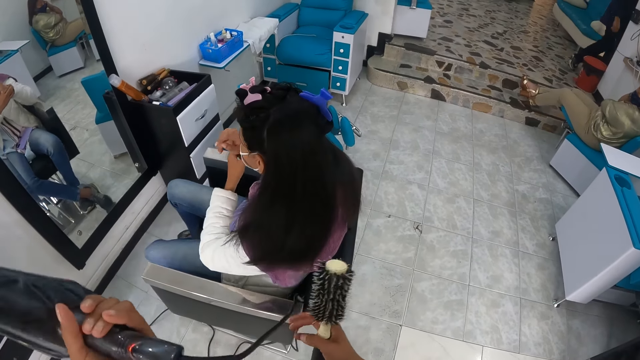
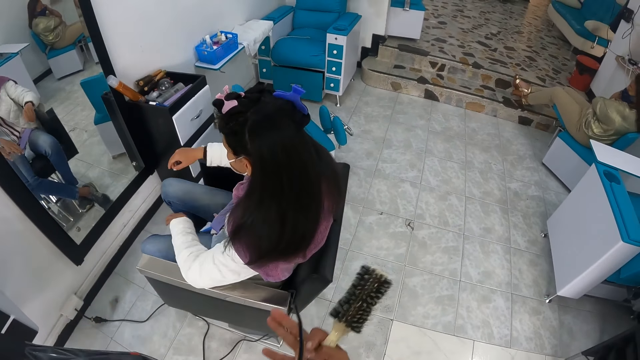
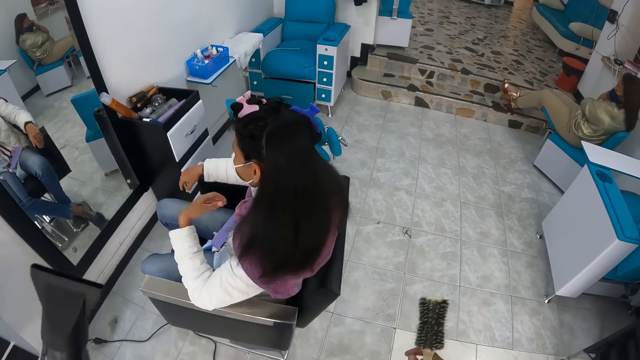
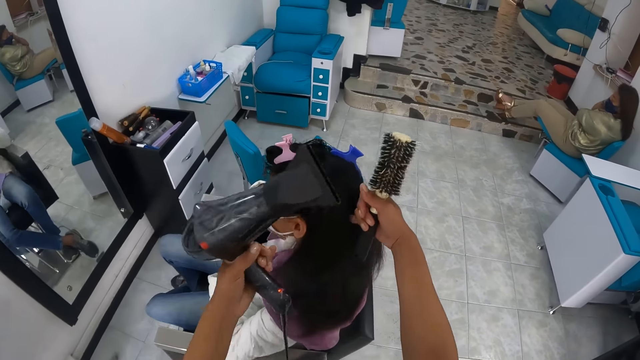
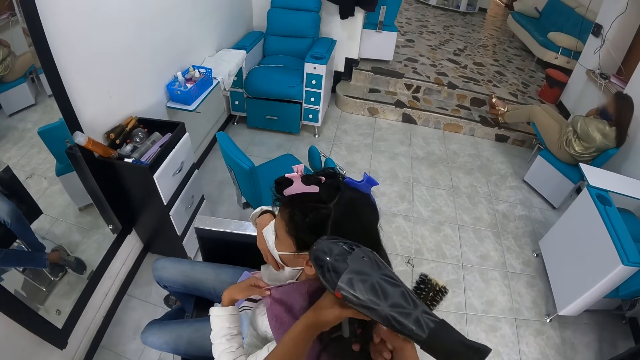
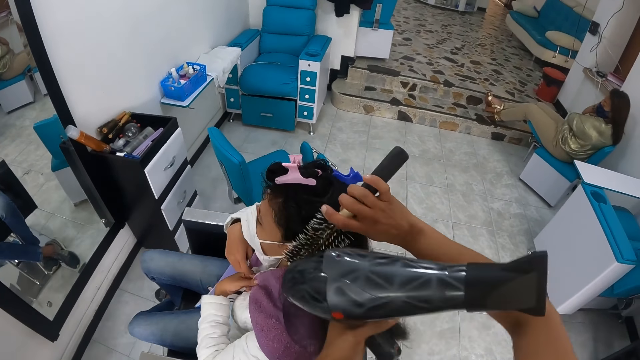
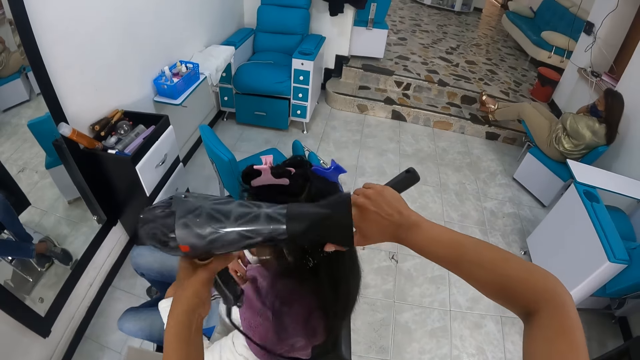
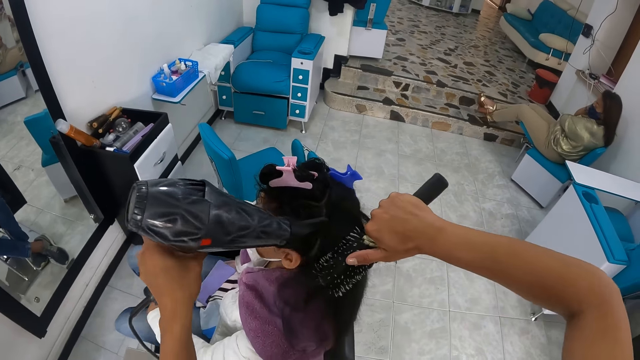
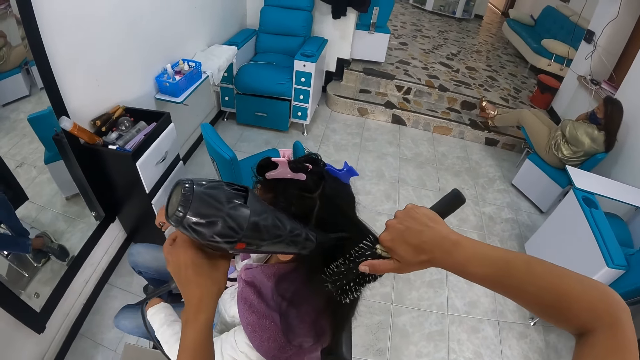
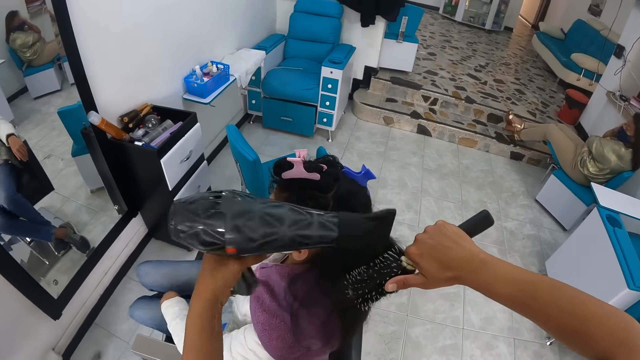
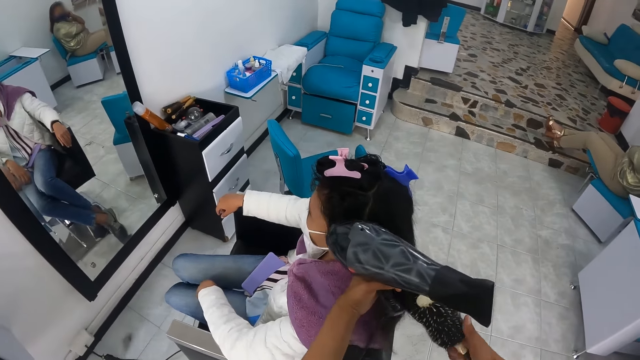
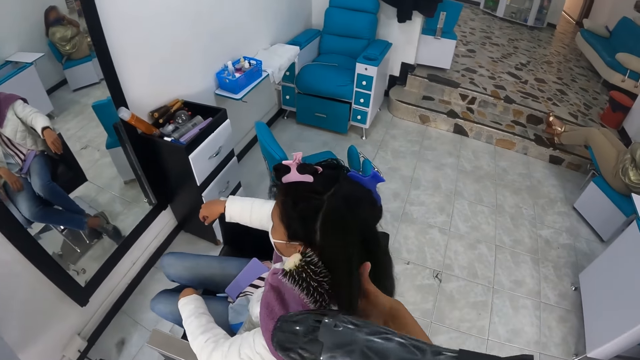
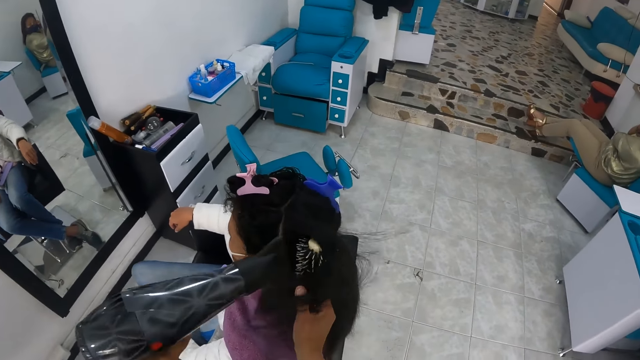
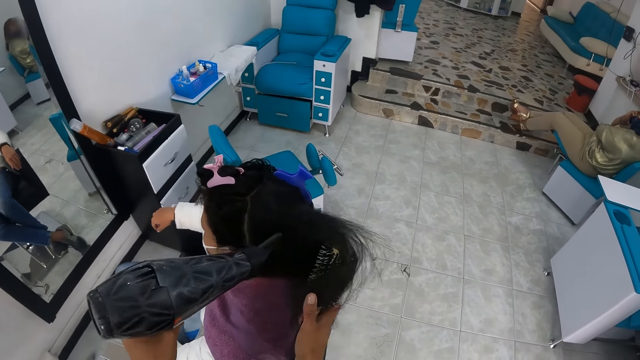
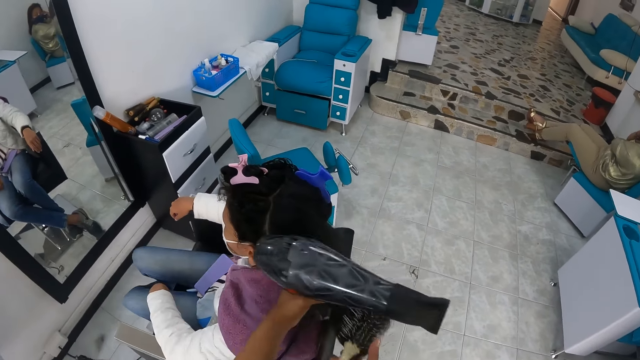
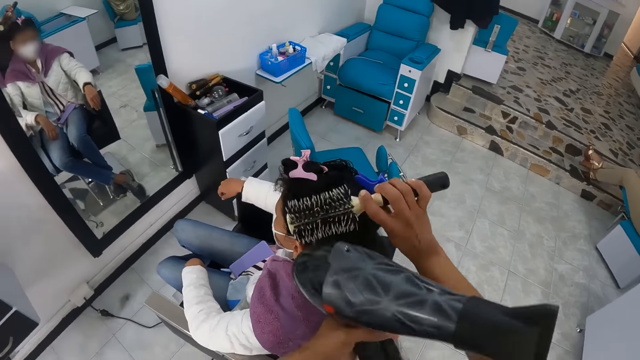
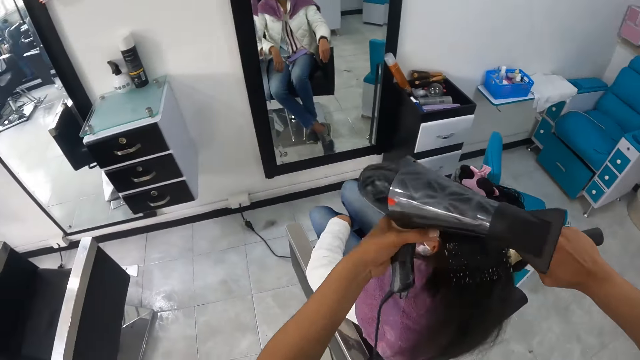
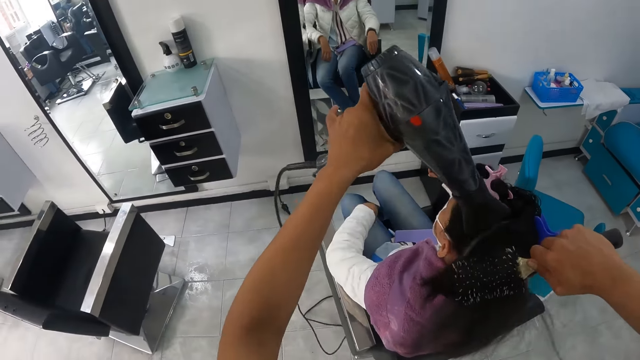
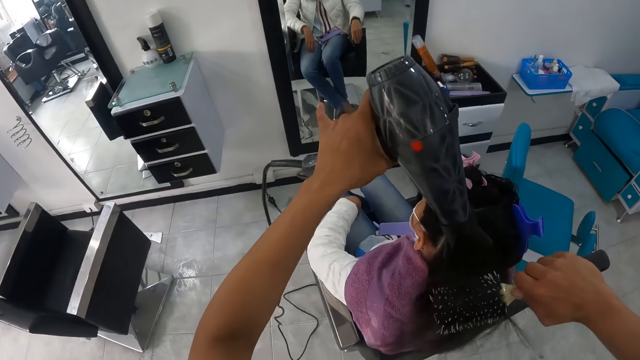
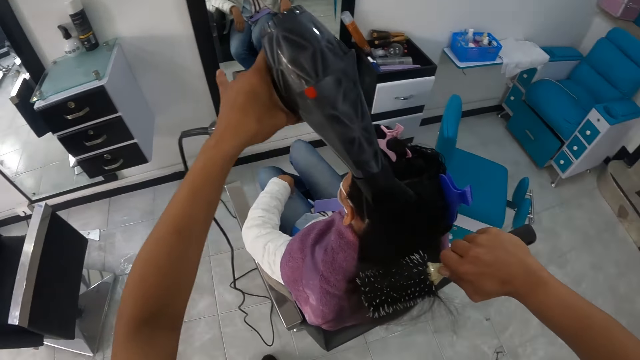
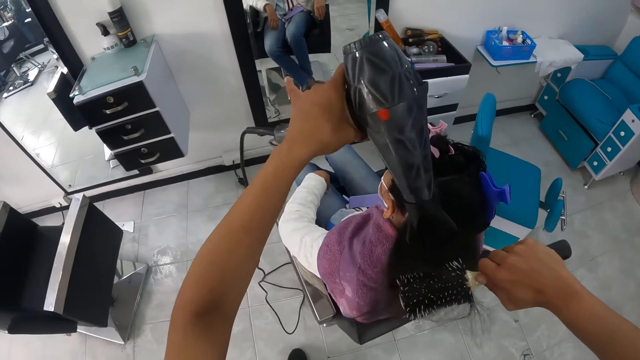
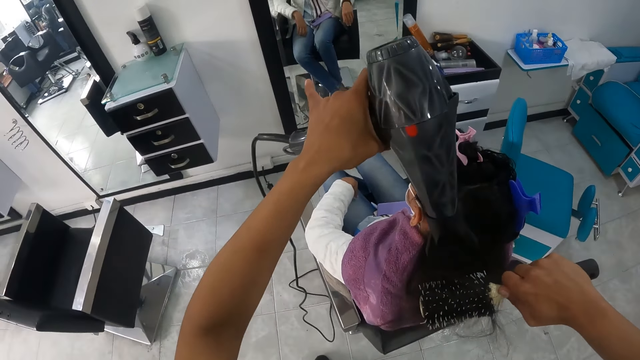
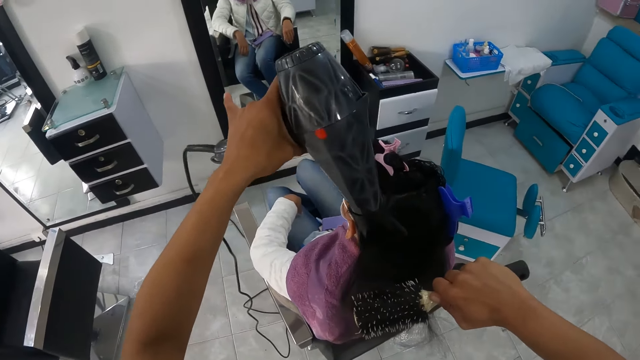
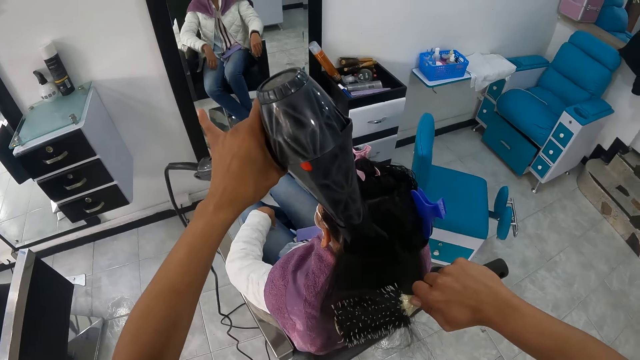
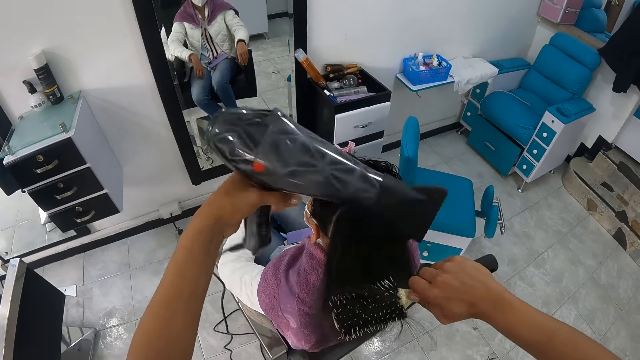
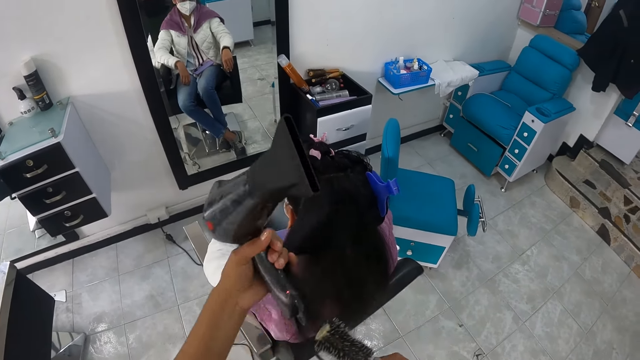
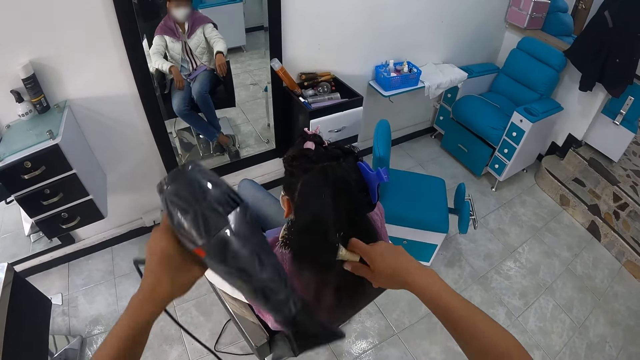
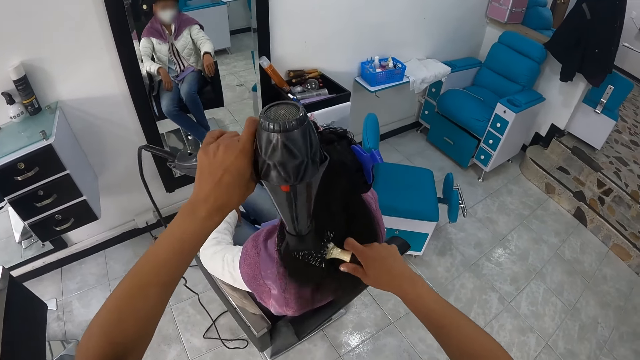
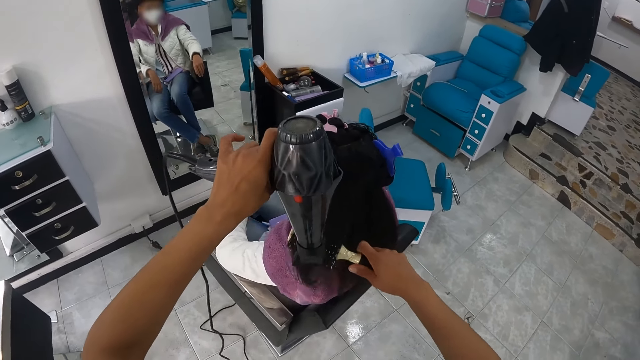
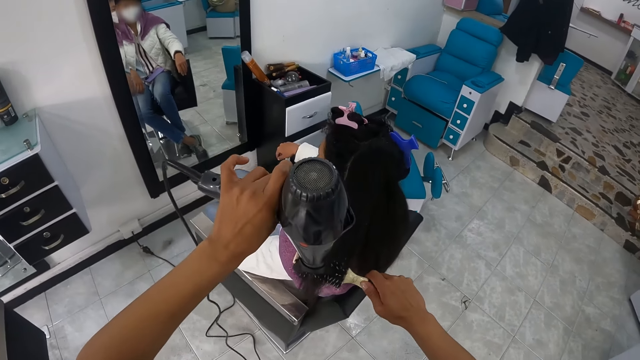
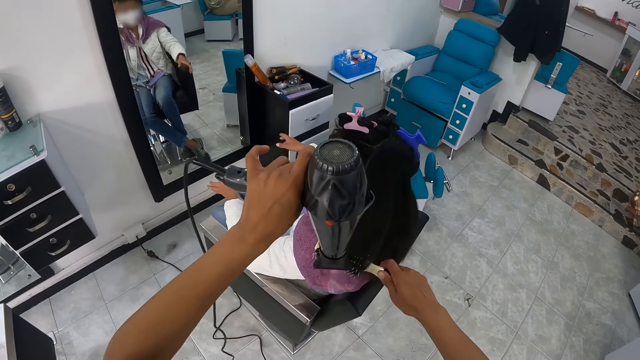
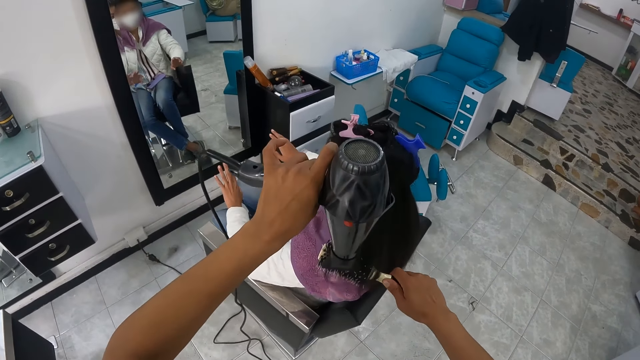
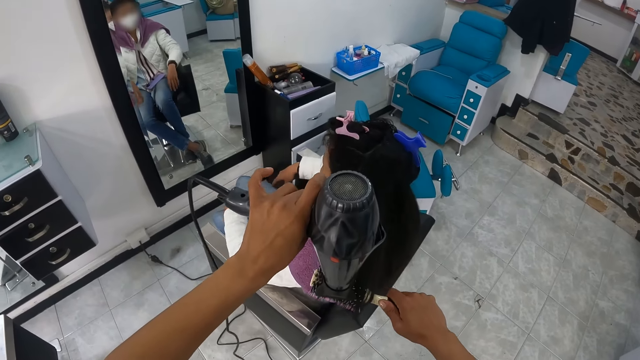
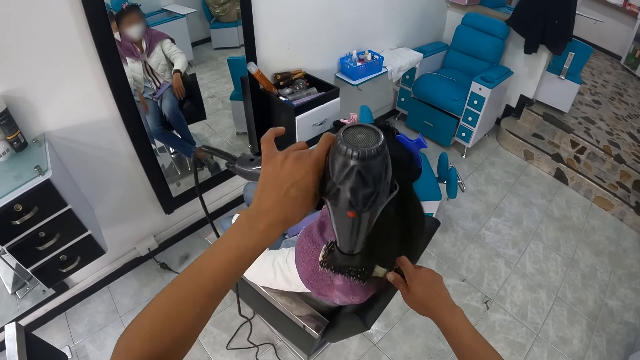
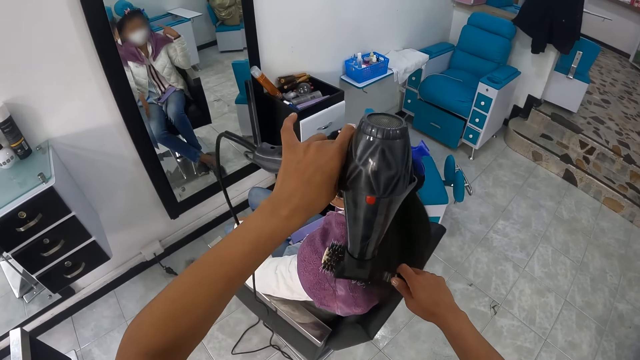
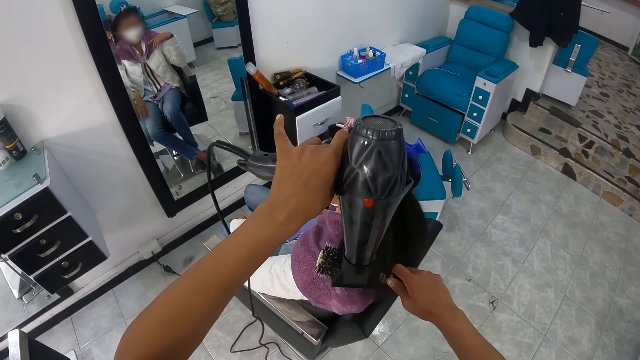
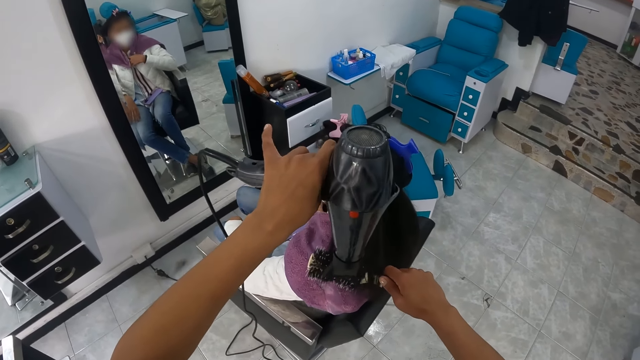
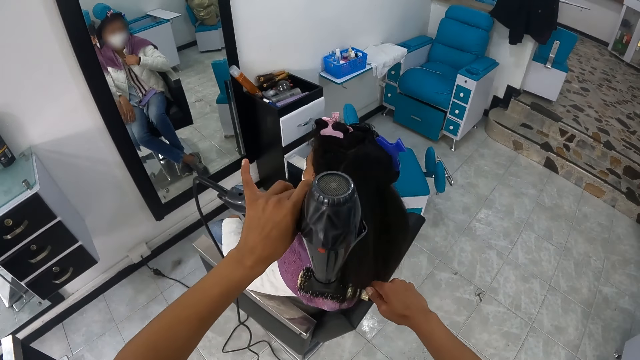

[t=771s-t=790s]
The woman touches her right wrist with her left hand. The camera wearer pulls the wire of the hair dryer with her right hand. The woman adjusts the barber's cloth on her body with both hands. The woman sits on a salon chair. The camera wearer blows dry the hair of the woman with the hair dryer in his left hand and a blowout brush in his right hand. They straighten the hair of the woman with a rolling comb brush. They straighten the hair of the woman with a blow dry machine. They straighten the hair of the woman with the rolling comb brush. They straighten the hair of the woman with the blow dry machine. They touch the woman's hair with the left hand. They straighten the hair of the woman with the rolling comb brush. They straighten the hair of the woman with the blow dry machine.

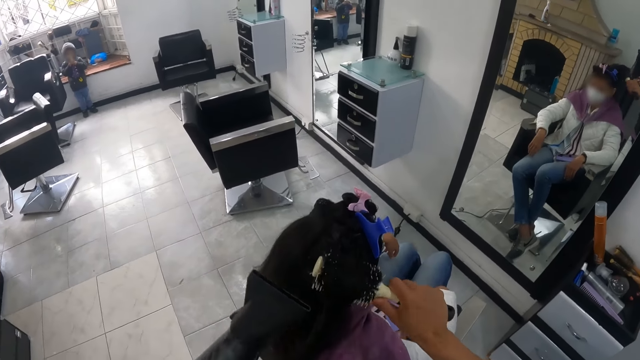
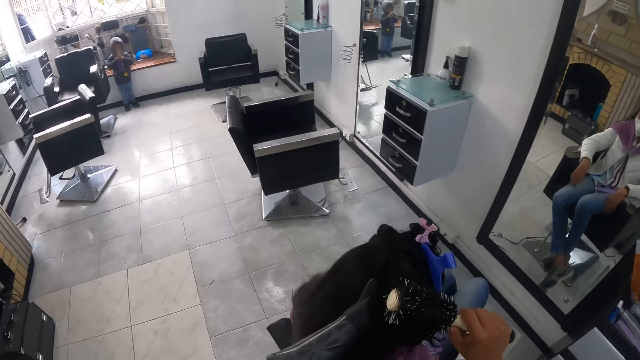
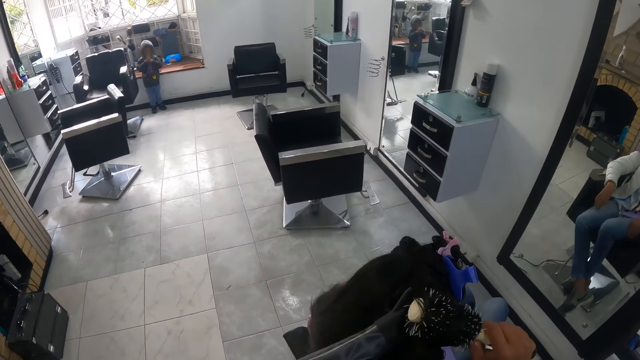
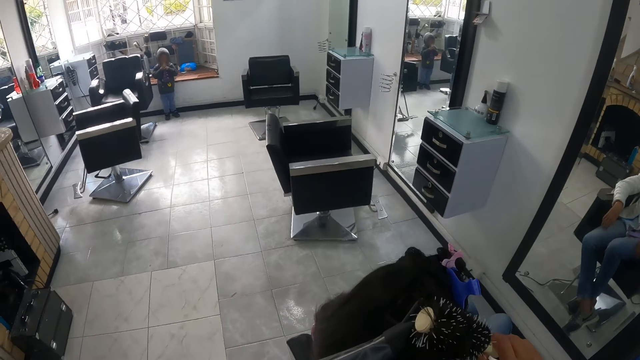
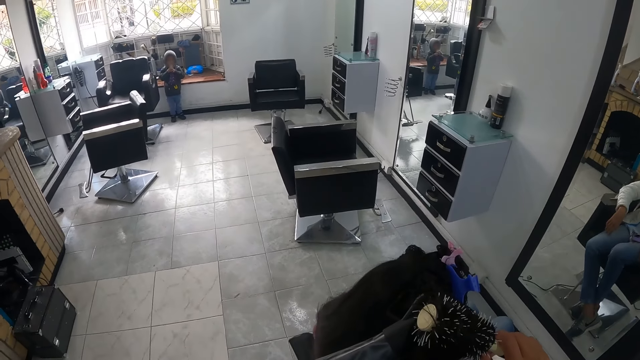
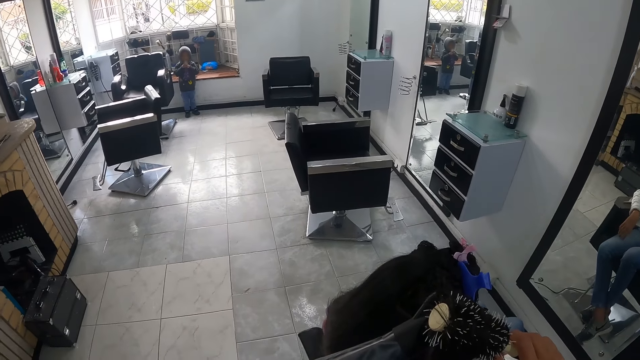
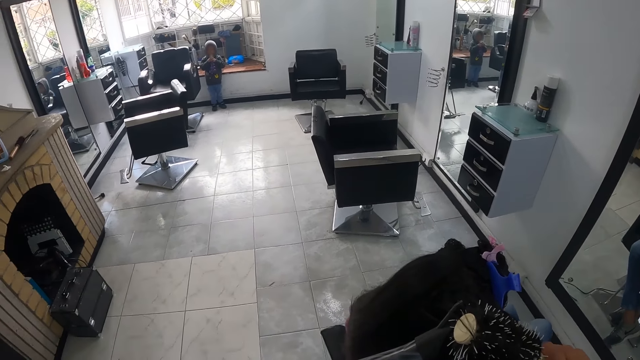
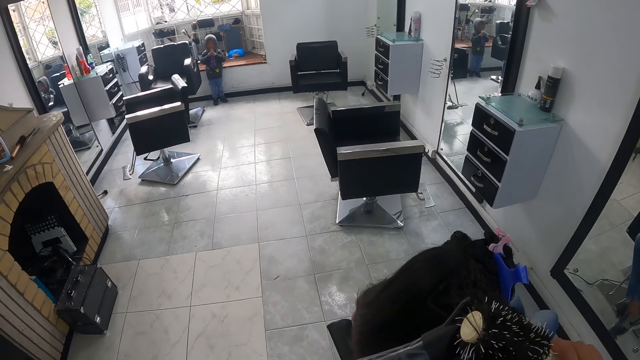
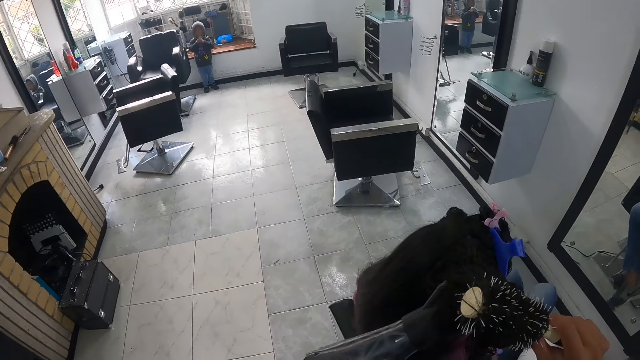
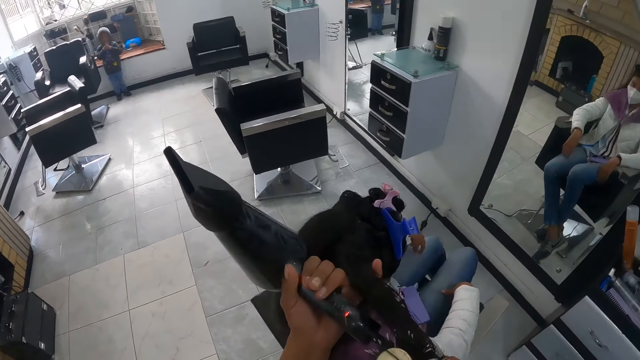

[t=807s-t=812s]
The camera wearer straightens the hair of a lady with a rolling comb brush. They straighten the hair of the lady with a blow dry machine.
